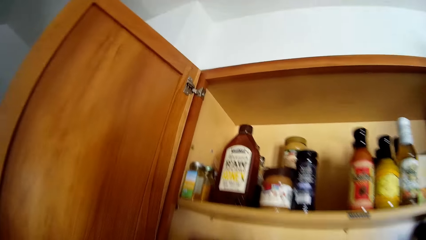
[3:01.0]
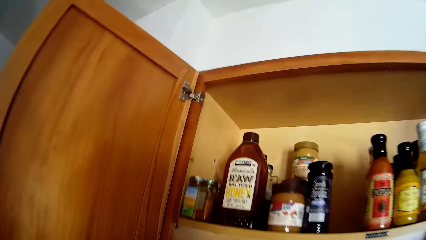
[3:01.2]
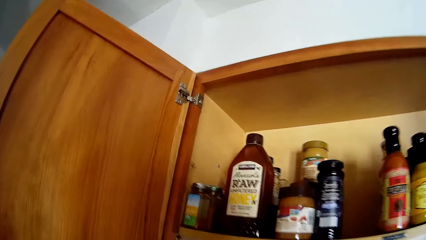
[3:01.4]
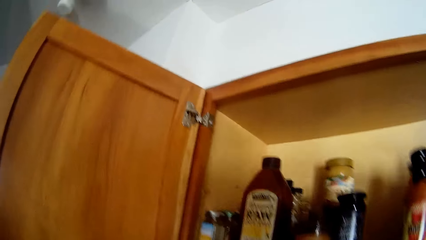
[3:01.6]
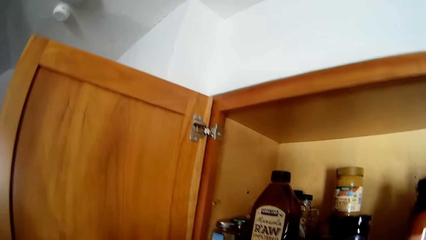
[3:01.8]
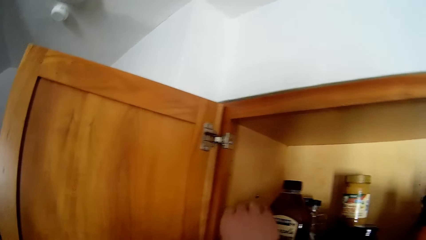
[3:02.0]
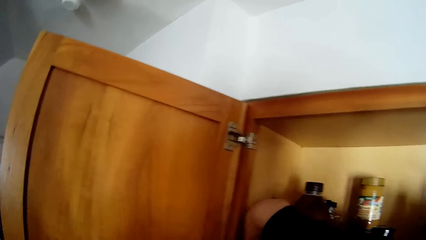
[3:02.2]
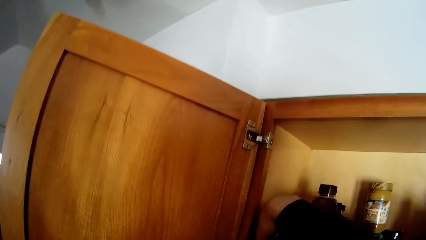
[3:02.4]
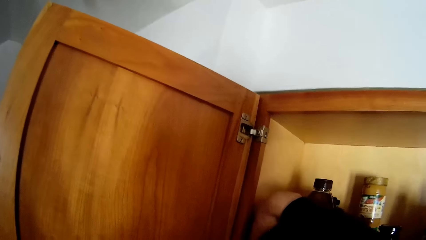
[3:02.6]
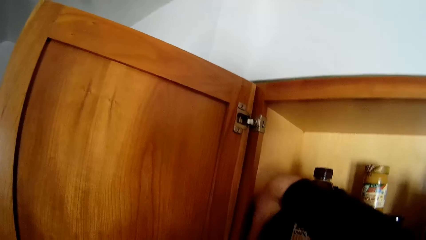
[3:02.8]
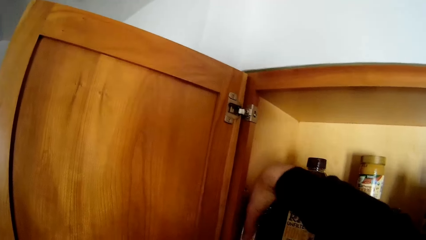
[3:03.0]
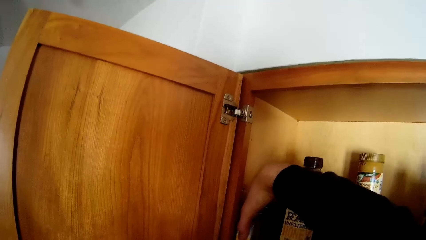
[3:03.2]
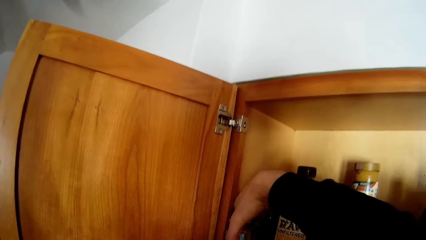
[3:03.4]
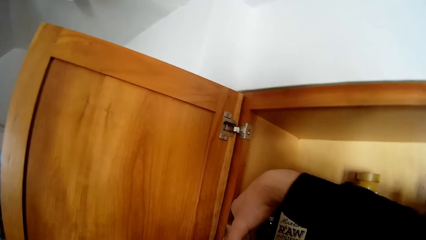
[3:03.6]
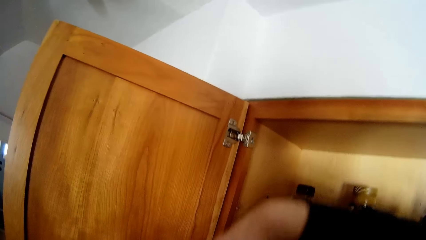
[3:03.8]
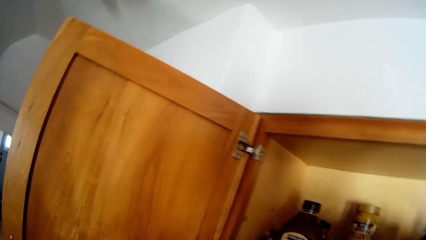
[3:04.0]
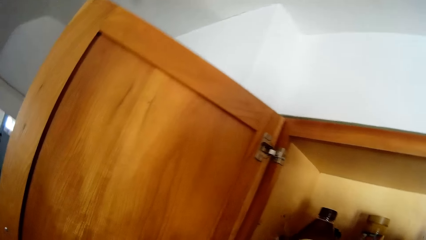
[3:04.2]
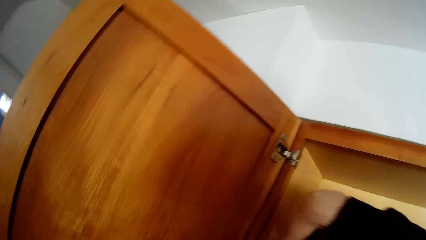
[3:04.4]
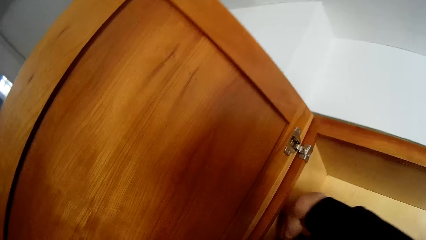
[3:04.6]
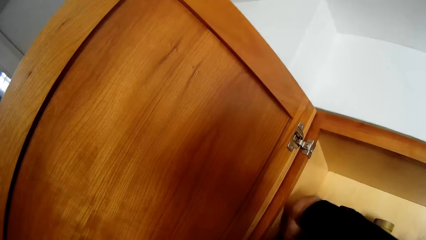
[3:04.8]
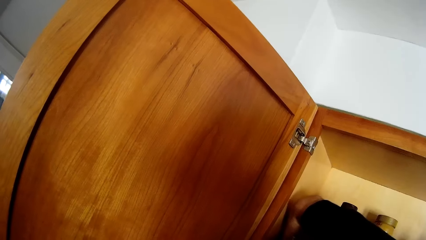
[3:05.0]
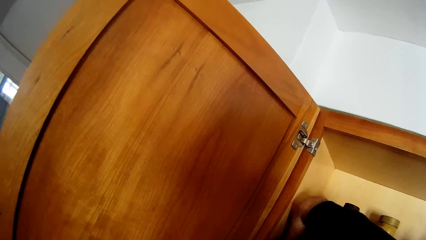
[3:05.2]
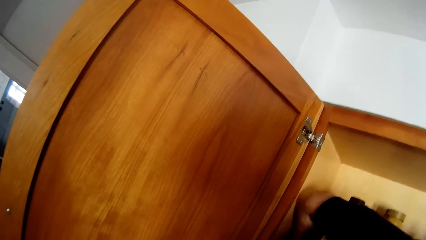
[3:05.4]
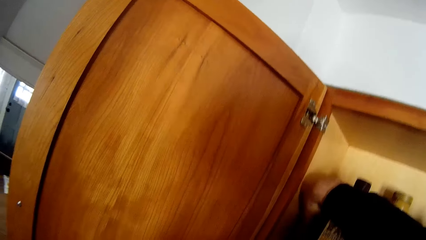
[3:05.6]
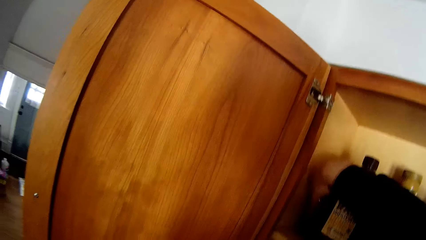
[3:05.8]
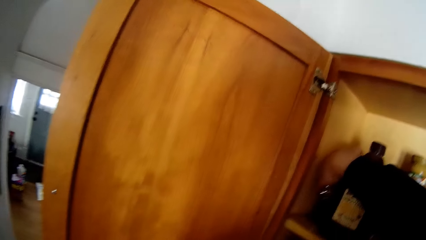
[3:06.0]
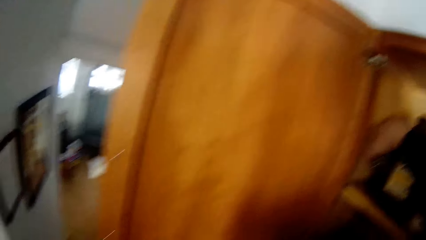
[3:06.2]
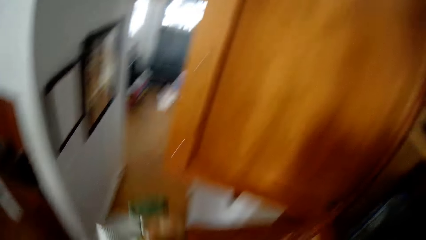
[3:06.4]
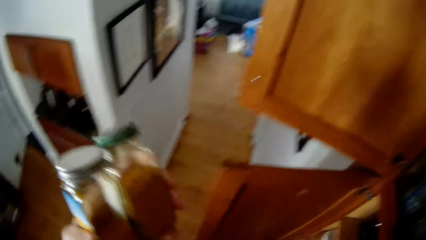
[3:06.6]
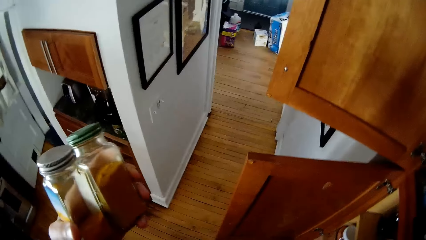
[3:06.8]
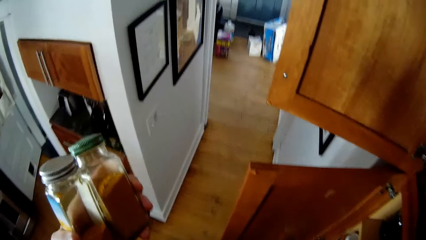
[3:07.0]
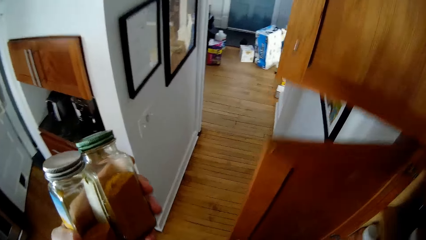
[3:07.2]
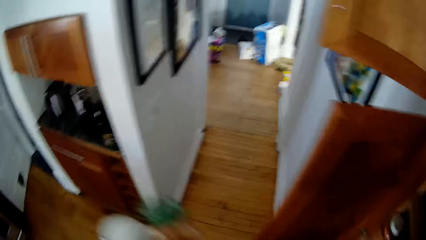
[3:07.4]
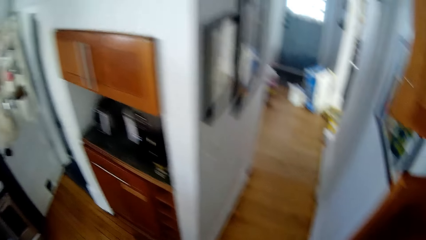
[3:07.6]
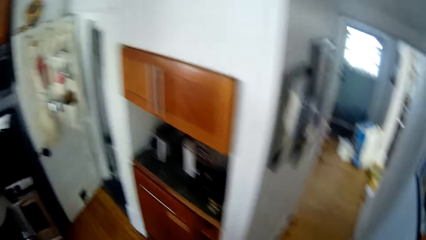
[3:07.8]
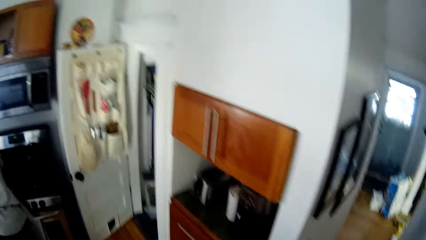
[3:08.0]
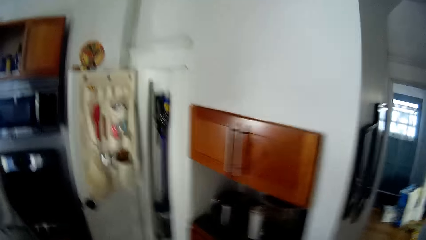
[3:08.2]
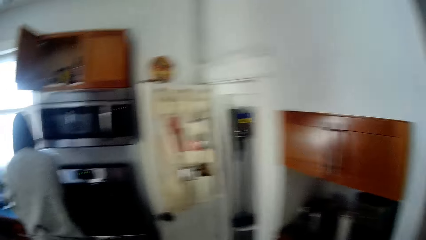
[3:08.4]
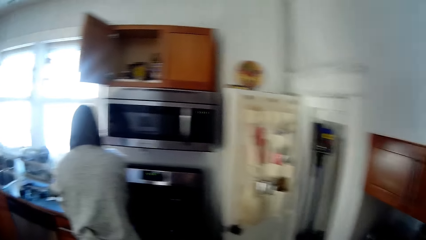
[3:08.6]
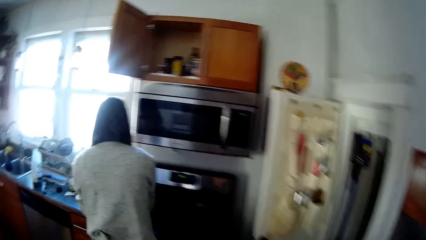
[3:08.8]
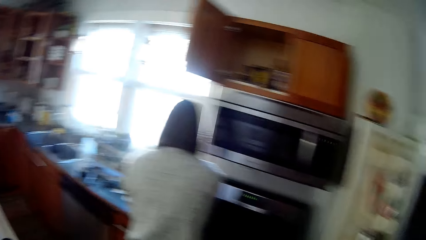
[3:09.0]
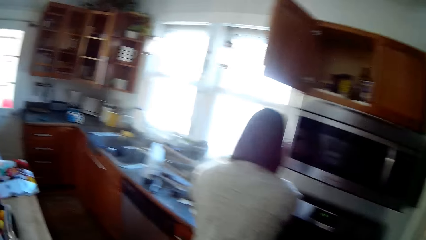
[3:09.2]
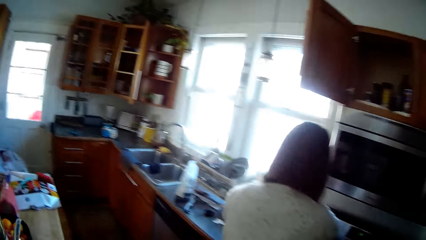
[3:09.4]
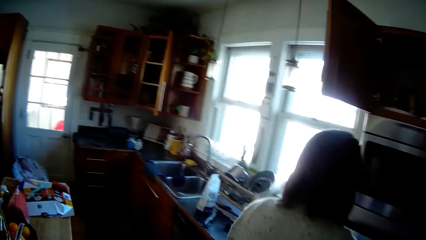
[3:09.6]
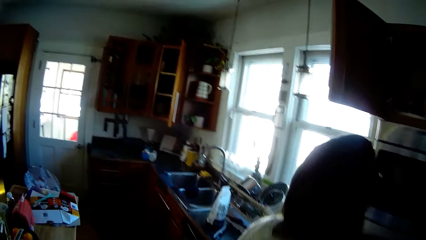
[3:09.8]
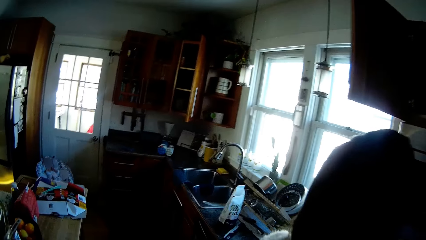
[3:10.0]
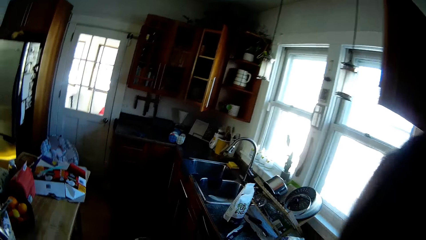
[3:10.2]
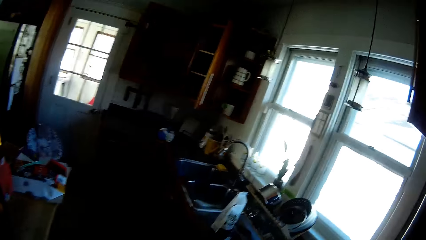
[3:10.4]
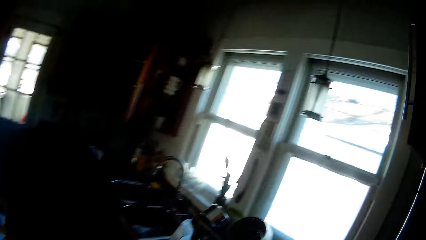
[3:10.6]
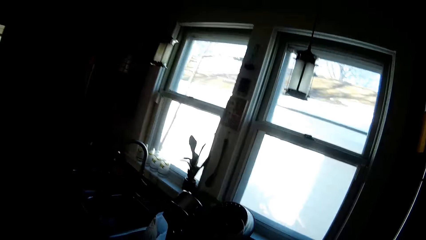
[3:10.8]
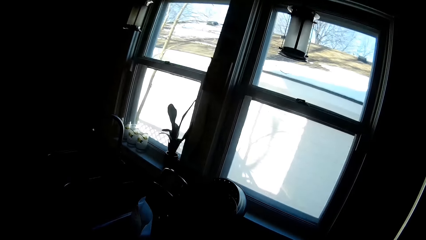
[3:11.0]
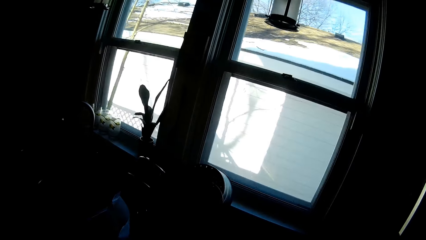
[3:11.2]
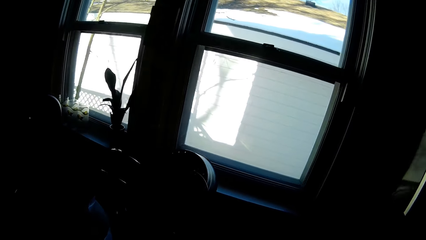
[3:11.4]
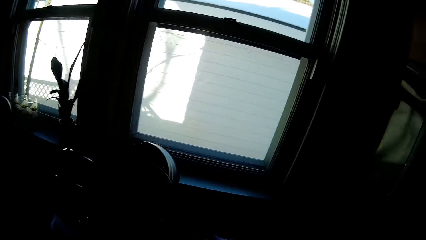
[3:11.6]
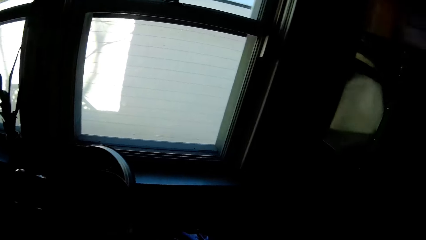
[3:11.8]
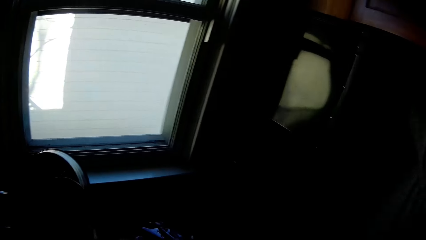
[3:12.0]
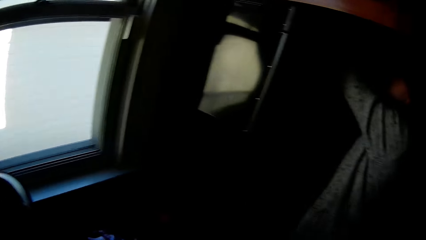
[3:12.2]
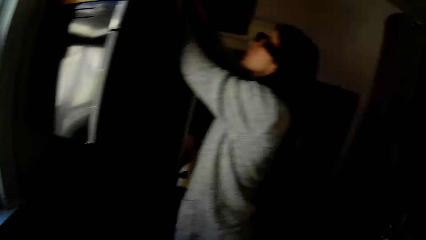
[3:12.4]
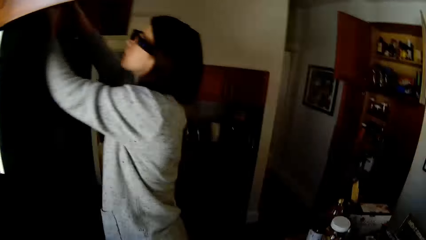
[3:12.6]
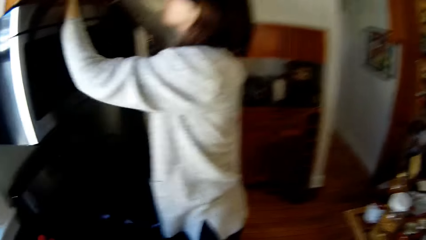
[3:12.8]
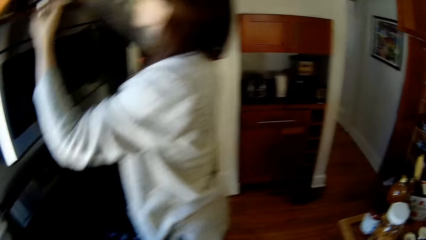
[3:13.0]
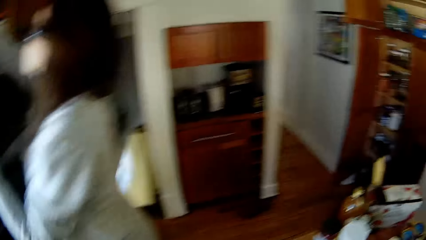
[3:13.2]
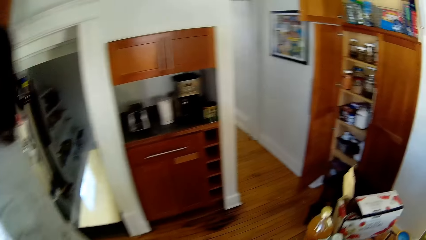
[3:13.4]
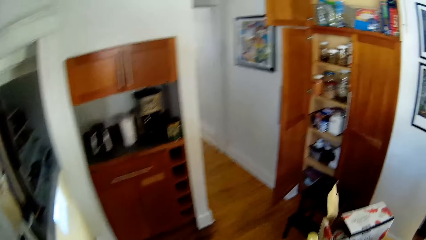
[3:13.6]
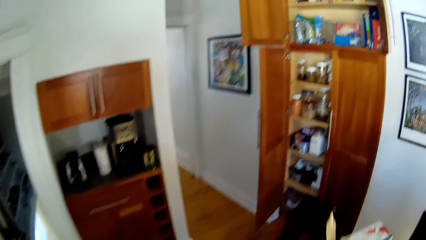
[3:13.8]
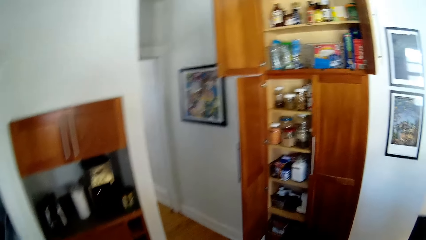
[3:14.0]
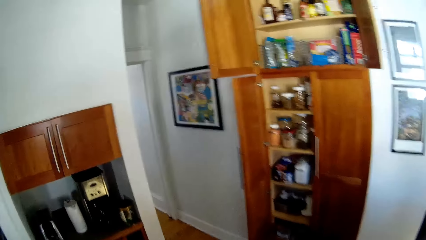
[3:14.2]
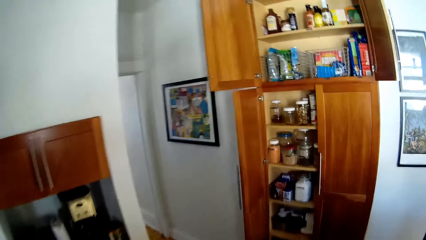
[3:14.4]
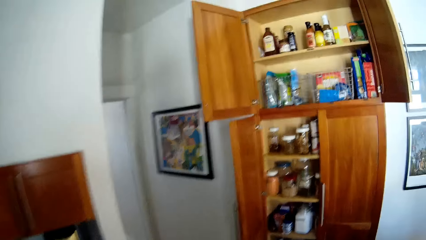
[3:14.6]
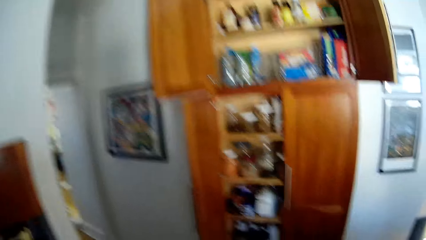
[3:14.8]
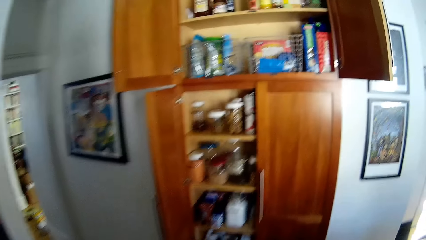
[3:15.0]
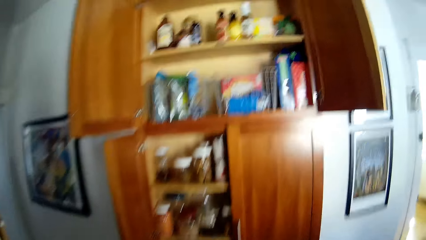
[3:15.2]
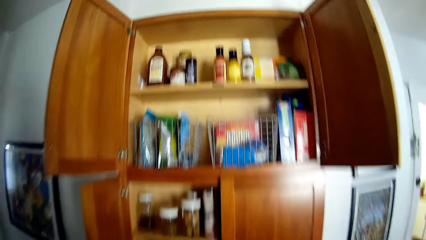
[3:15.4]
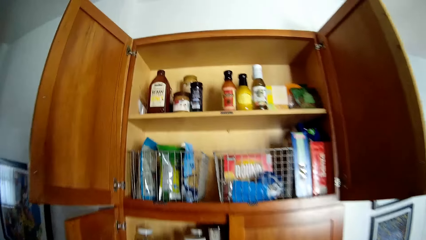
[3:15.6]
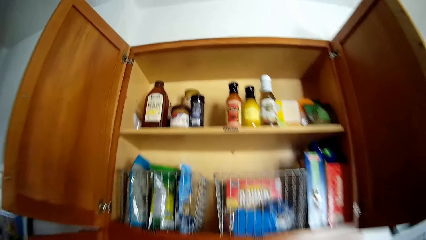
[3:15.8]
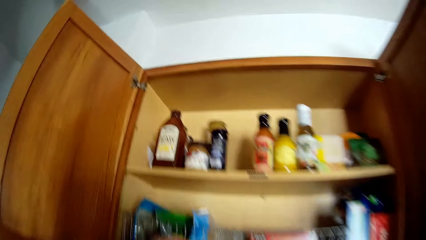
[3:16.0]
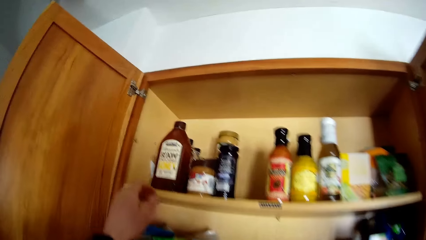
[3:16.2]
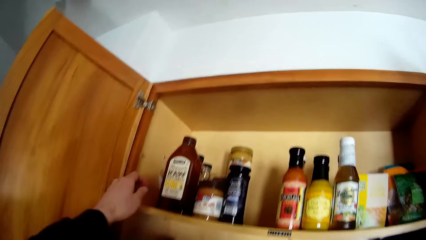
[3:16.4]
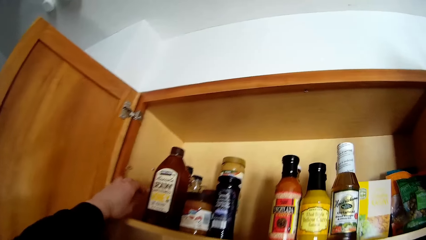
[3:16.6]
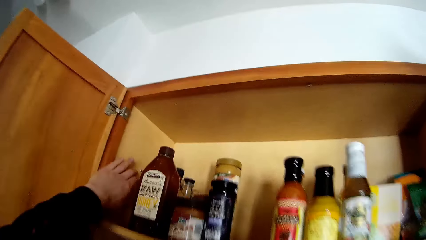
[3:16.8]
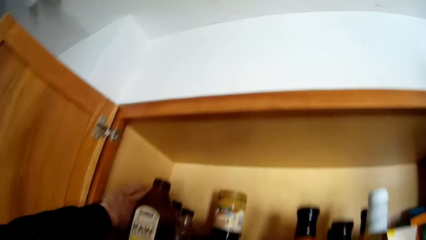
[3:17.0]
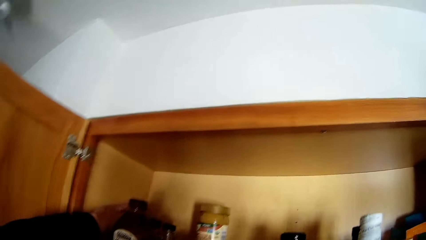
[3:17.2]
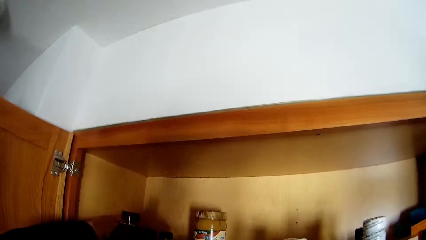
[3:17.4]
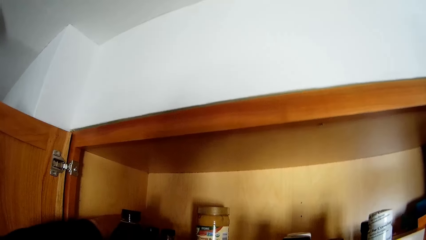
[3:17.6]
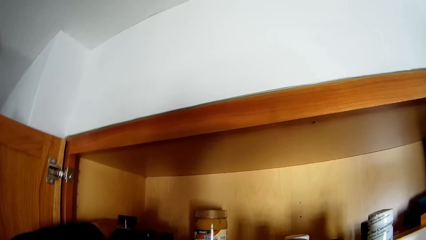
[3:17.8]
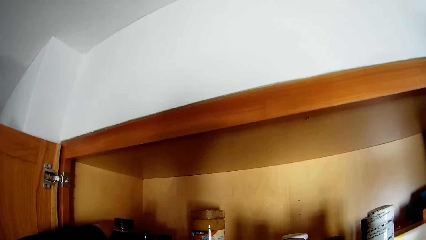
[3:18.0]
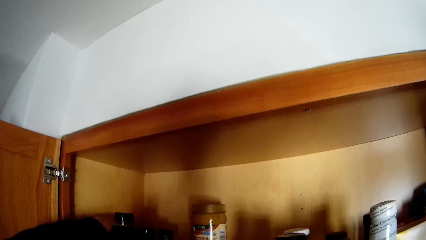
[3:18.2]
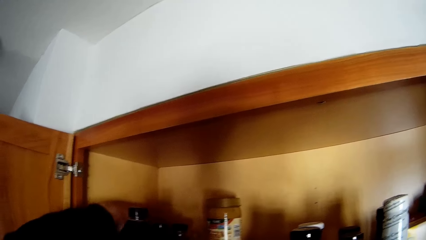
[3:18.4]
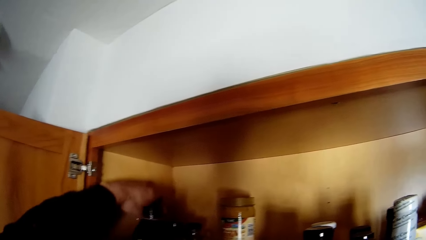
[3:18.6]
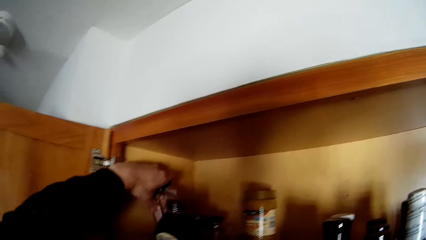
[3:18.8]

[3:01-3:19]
The camera wearer picks spice bottles or containers from the kitchen cabinet with his right hand. He picks another container in the cabinet. He holds the spice bottles with his left hand. The woman arranges the spice bottles on the kitchen slab with both hands. The camera wearer drops the spice bottles in his hands on the kitchen slab. The woman brings out spice bottles from the kitchen cabinet with both hands. The camera wearer picks a spice bottle and spices in plastic bags from the kitchen cabinet with his left hand.
